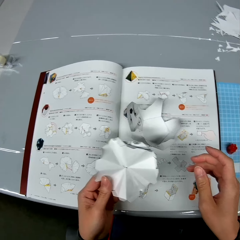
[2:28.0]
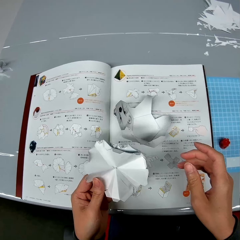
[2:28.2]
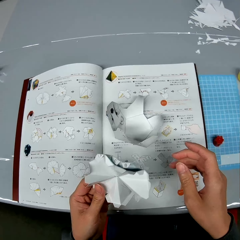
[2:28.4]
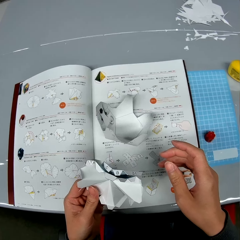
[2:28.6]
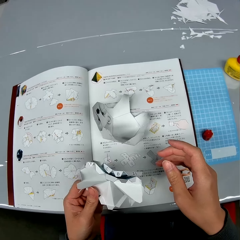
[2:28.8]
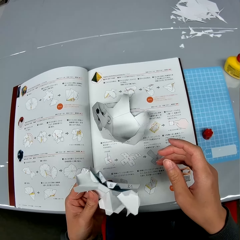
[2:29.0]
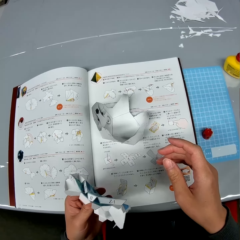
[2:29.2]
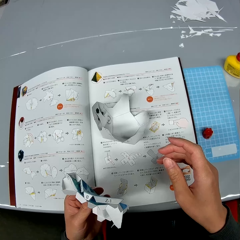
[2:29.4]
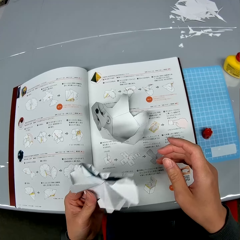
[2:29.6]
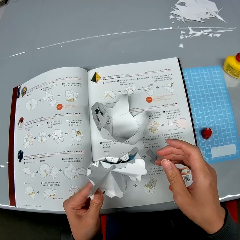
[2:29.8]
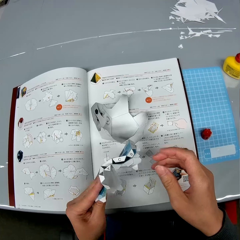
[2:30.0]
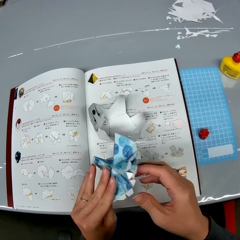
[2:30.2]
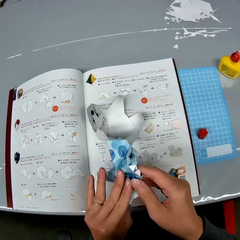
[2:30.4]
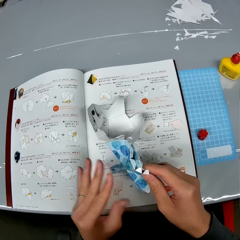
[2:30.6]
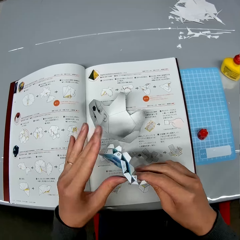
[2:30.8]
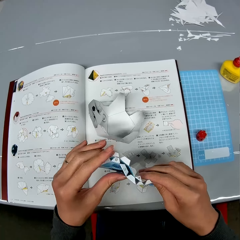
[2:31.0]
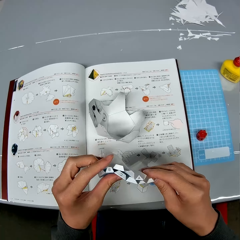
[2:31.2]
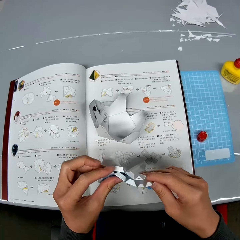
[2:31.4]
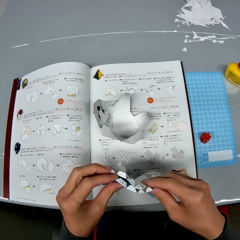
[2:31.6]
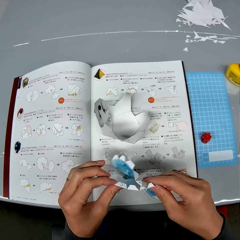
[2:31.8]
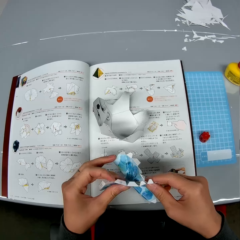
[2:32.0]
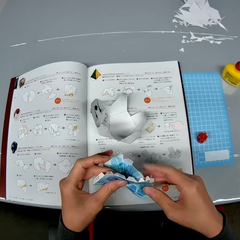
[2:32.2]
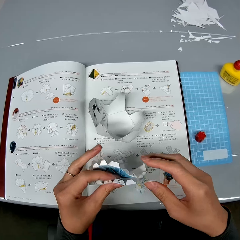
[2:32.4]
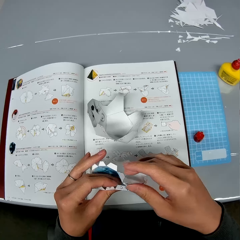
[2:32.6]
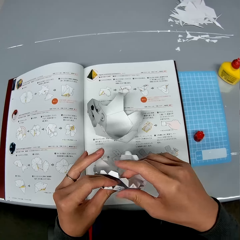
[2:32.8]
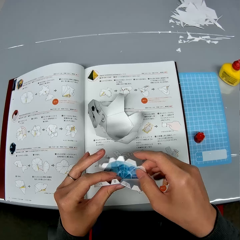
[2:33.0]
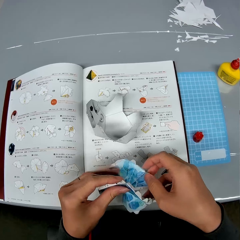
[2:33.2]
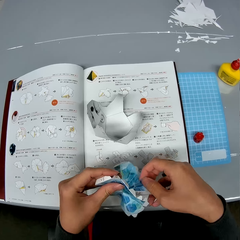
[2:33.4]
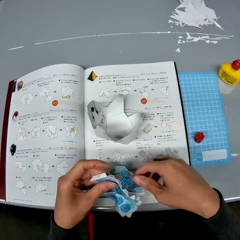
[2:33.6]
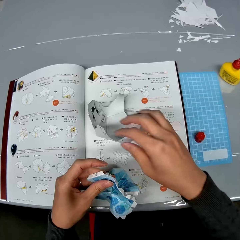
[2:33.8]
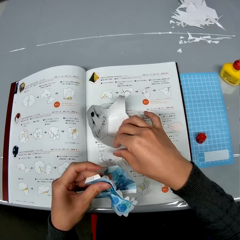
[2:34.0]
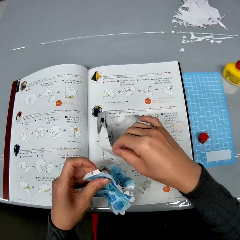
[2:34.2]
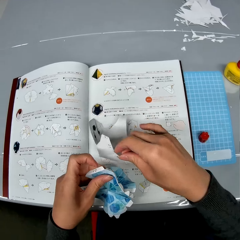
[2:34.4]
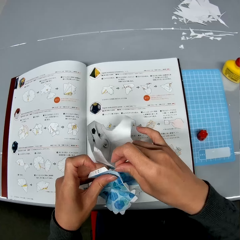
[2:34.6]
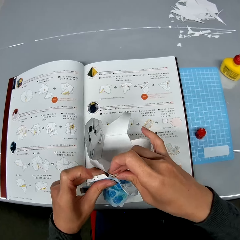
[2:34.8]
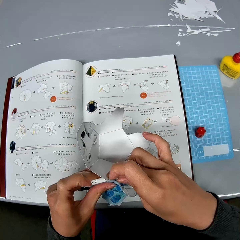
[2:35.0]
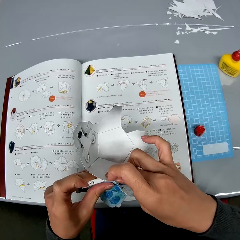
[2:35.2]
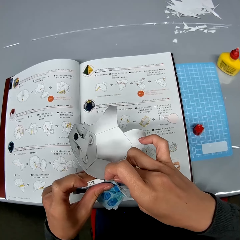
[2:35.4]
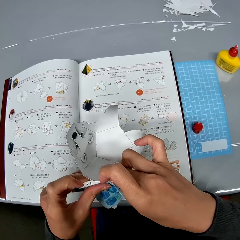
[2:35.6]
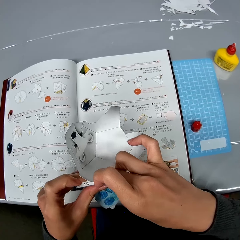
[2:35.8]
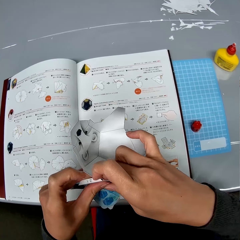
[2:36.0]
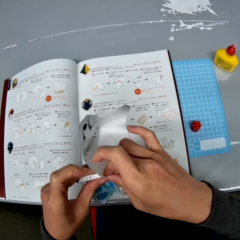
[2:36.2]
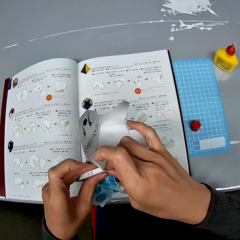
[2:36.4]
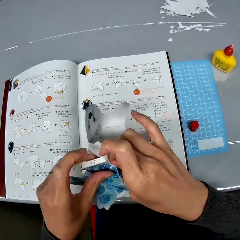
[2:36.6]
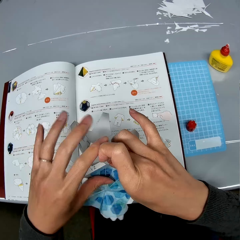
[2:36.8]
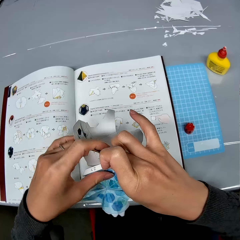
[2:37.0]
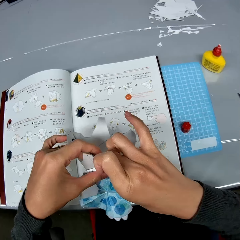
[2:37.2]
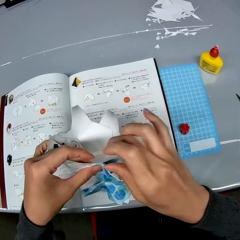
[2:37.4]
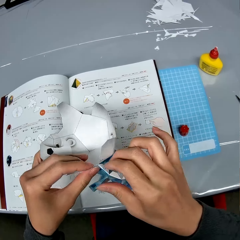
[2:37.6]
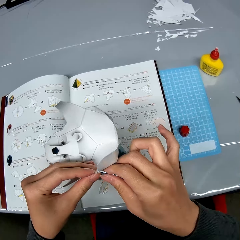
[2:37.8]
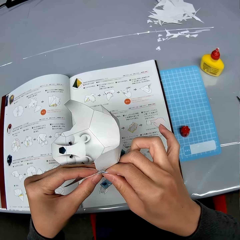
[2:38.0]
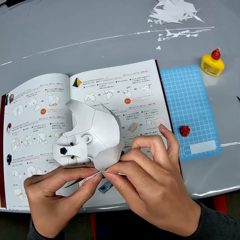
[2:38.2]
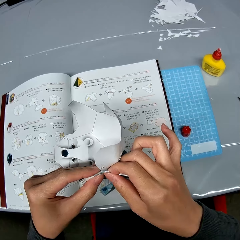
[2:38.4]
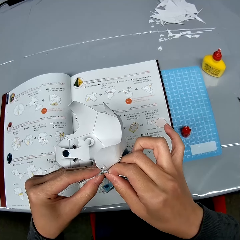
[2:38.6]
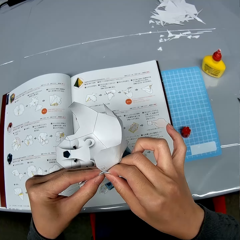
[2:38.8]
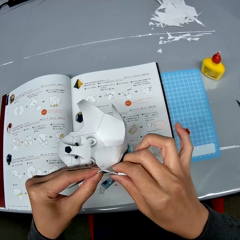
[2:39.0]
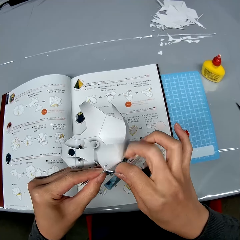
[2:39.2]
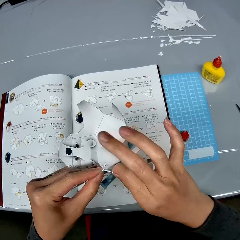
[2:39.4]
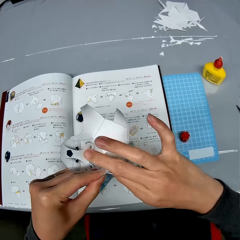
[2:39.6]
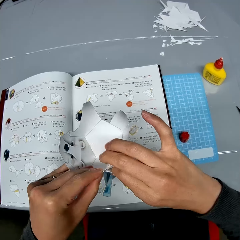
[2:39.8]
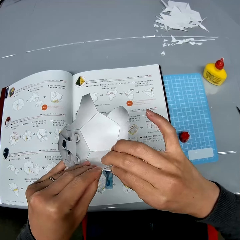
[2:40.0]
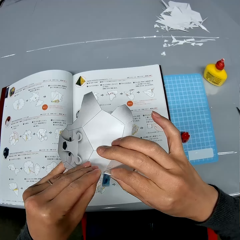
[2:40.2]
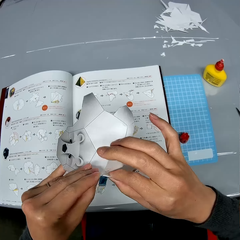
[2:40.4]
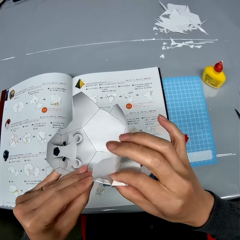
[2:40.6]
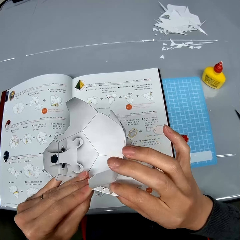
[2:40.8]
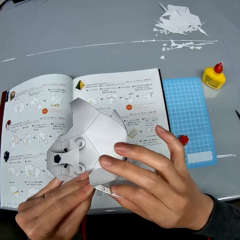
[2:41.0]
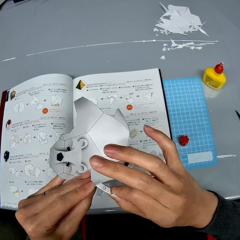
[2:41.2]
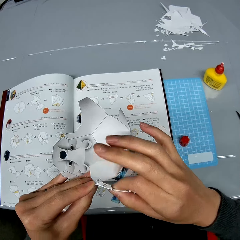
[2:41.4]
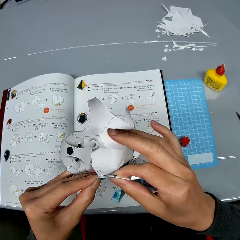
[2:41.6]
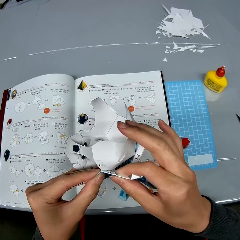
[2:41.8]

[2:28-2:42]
The camera wearer puts the paper model or craft in the other hand. They turn the paper model and take the paper model. They hold the two paper crafts together. They put the model piece together.

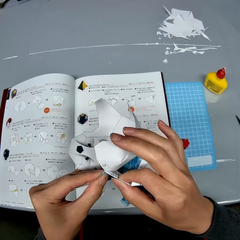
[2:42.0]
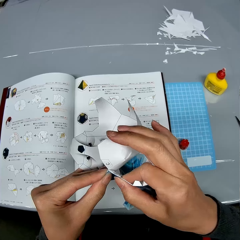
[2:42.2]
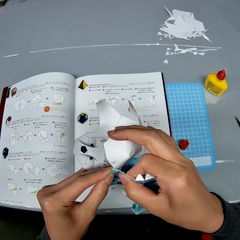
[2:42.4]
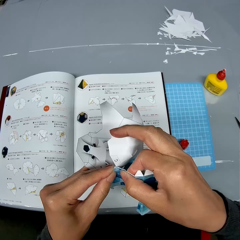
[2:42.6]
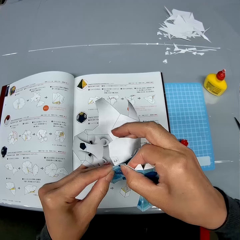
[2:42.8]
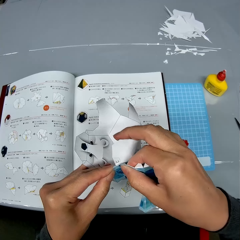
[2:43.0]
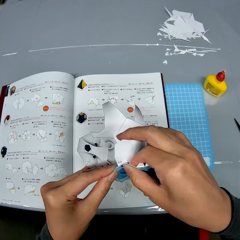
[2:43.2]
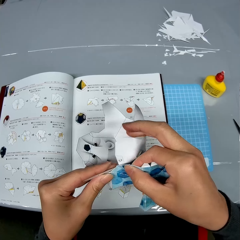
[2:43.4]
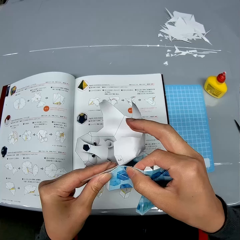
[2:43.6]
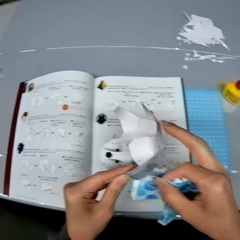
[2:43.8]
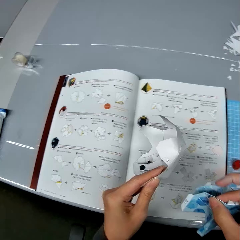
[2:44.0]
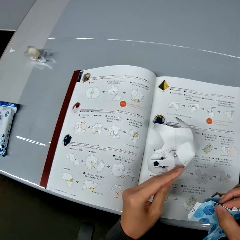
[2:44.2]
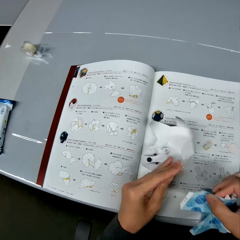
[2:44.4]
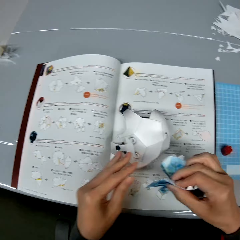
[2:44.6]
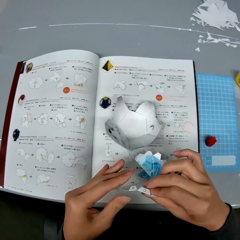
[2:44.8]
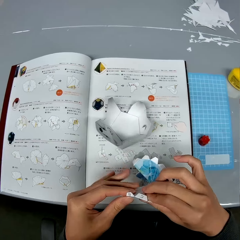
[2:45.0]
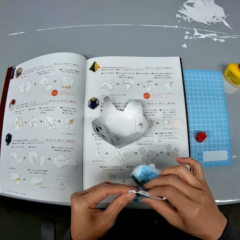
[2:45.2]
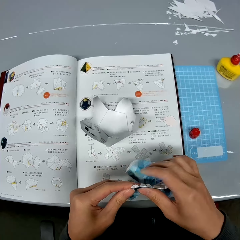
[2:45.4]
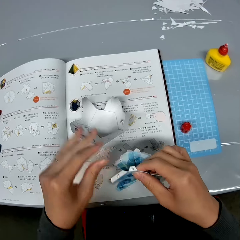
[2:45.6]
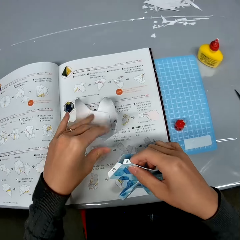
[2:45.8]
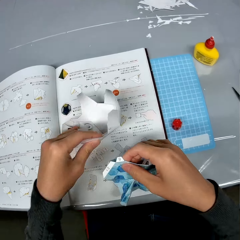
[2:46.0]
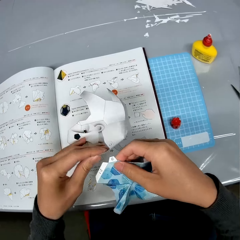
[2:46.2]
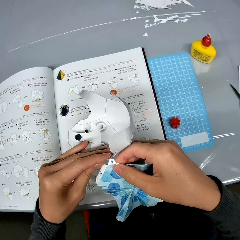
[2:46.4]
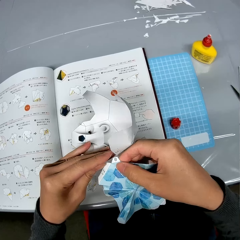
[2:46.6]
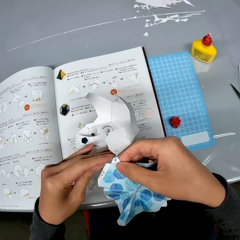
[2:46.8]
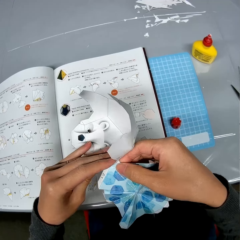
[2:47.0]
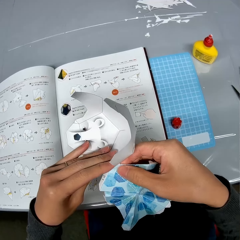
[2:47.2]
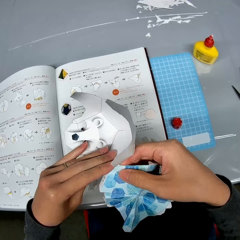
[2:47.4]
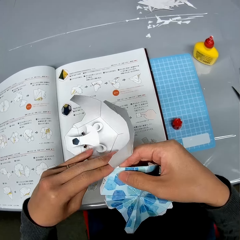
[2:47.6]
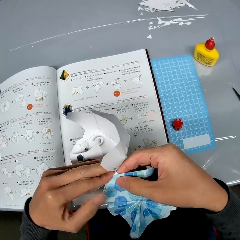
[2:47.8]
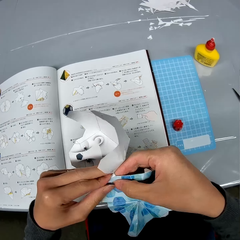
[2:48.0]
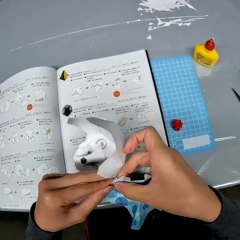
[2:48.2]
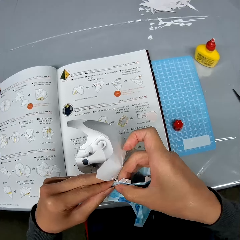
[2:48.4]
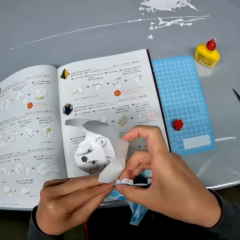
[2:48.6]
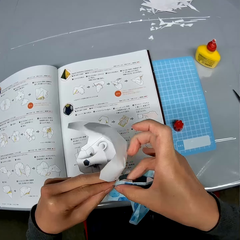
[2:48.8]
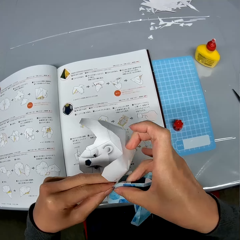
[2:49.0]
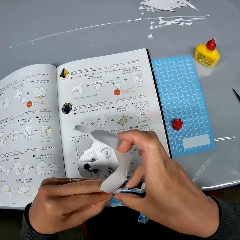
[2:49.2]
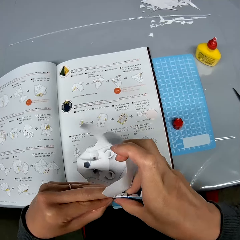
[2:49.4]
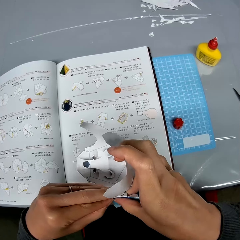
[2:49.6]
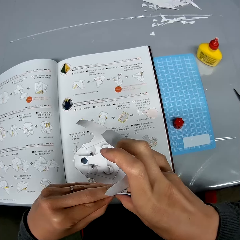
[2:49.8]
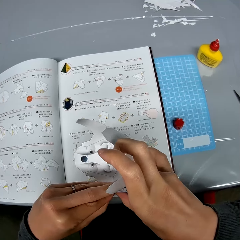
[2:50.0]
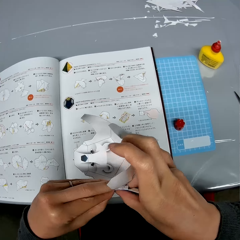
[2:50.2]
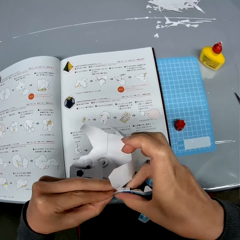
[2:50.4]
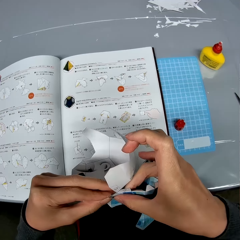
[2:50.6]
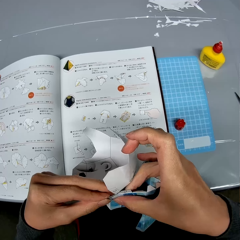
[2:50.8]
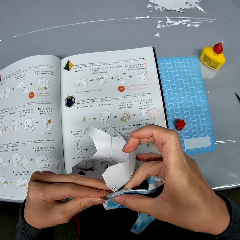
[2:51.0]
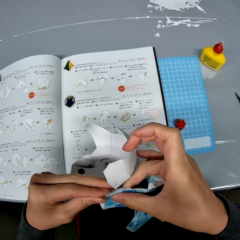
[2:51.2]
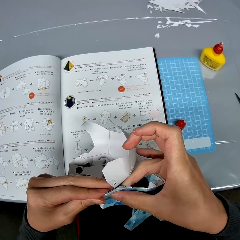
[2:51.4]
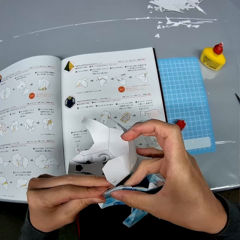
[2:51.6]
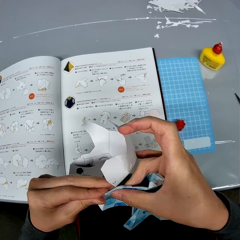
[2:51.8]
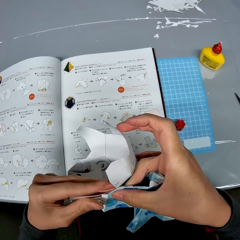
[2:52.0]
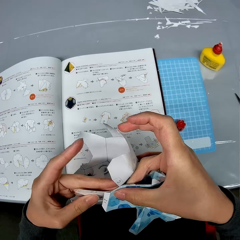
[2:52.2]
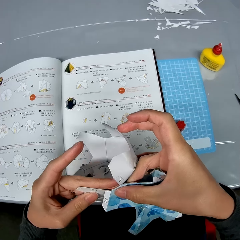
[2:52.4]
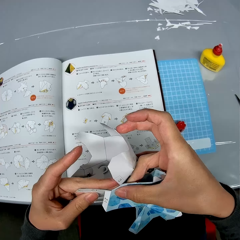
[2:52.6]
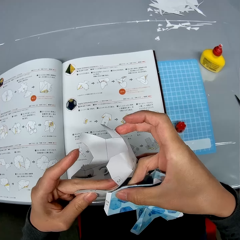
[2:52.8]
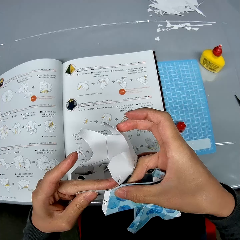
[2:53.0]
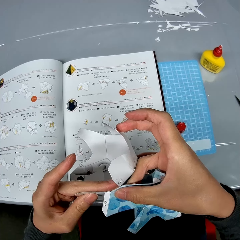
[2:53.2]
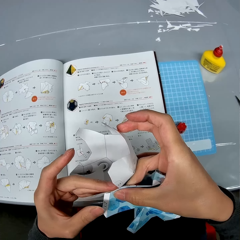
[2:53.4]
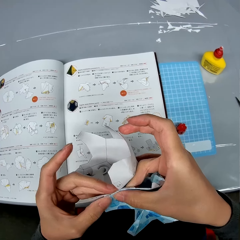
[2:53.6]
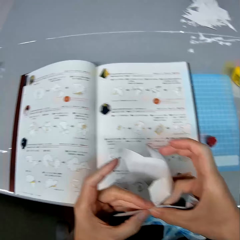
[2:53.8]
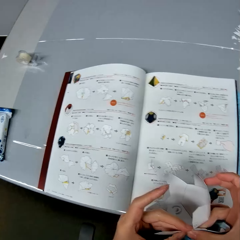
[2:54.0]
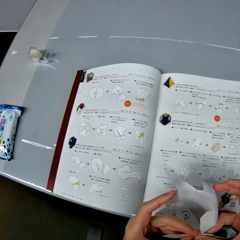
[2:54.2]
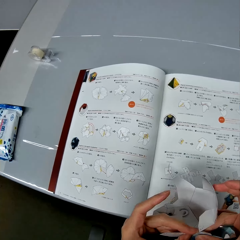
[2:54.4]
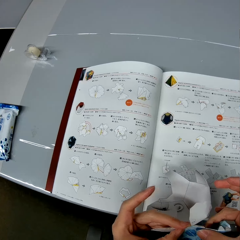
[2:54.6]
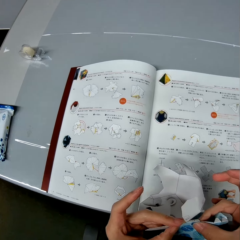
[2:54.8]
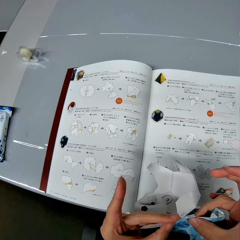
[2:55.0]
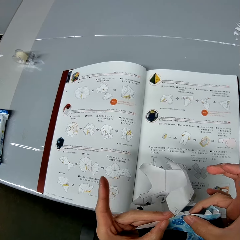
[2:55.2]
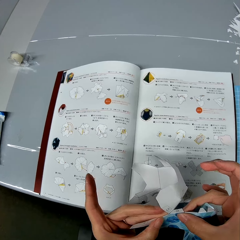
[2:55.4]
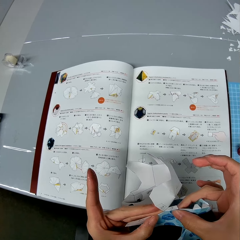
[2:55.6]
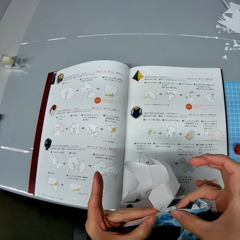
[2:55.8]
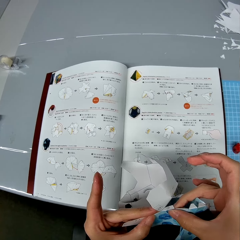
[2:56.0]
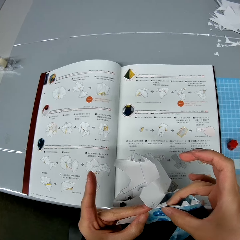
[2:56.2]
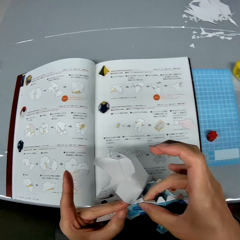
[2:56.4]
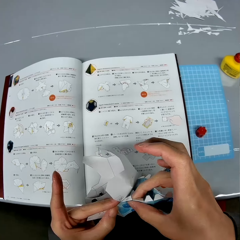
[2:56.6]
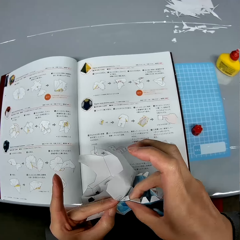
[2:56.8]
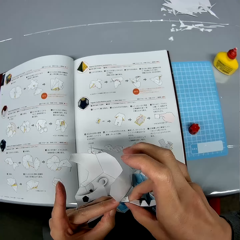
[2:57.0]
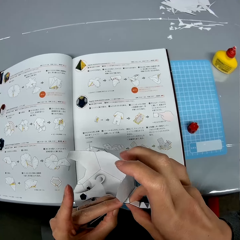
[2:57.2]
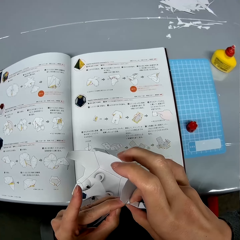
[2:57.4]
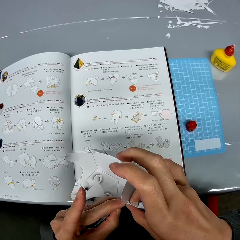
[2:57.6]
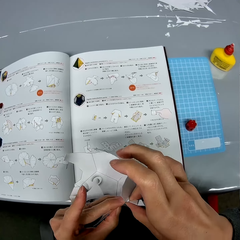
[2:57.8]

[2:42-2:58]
The camera wearer drops the second paper craft or paper model on the manual. They take the paper model. They hold the two paper crafts together. They bind the paper model. They look at the sketch paper.
